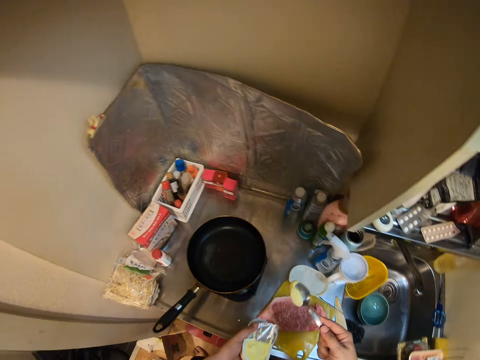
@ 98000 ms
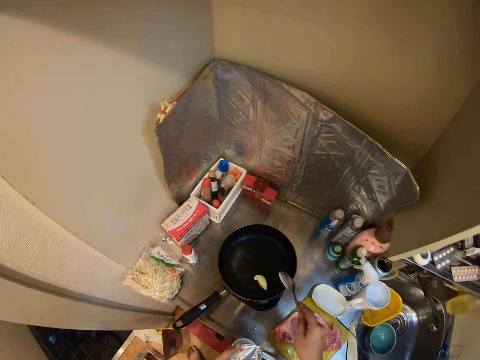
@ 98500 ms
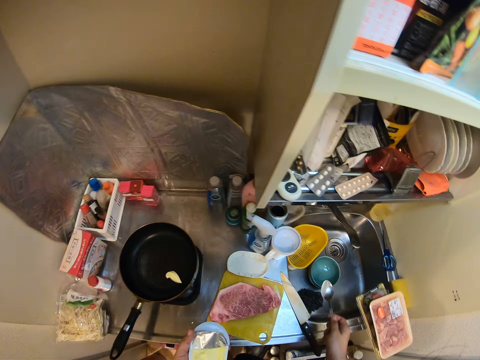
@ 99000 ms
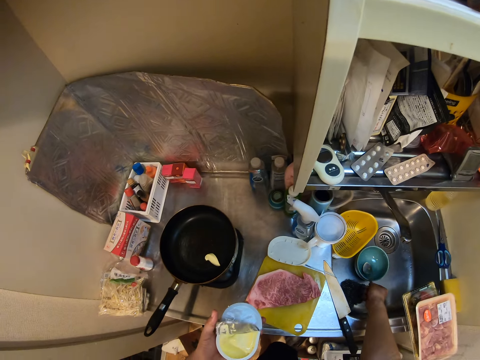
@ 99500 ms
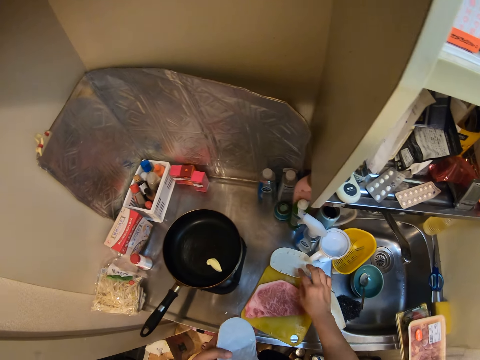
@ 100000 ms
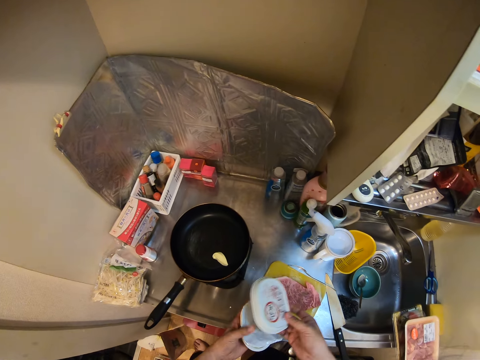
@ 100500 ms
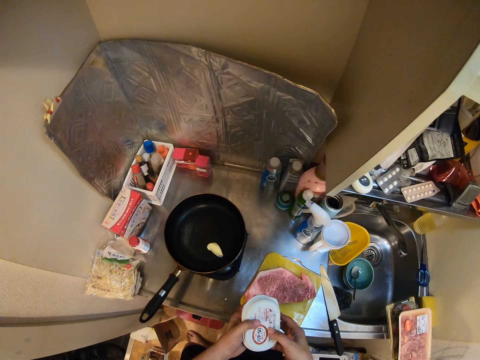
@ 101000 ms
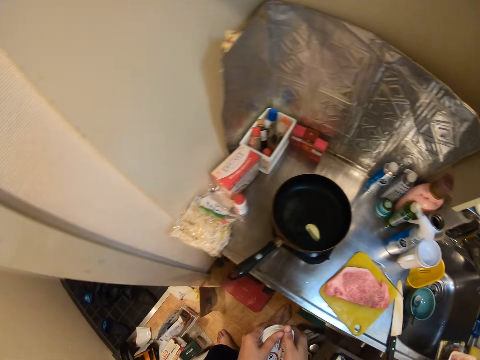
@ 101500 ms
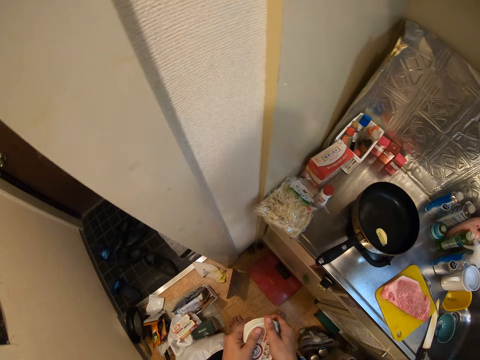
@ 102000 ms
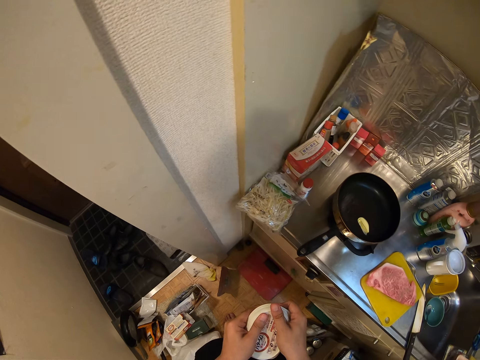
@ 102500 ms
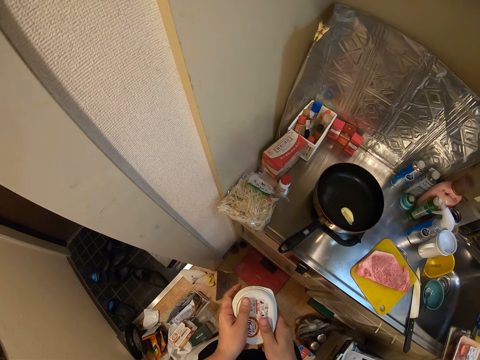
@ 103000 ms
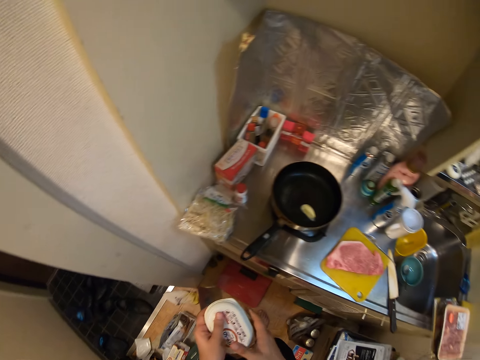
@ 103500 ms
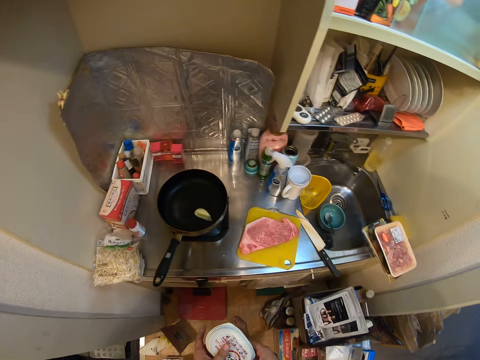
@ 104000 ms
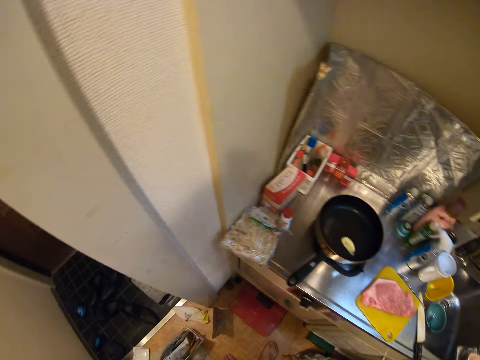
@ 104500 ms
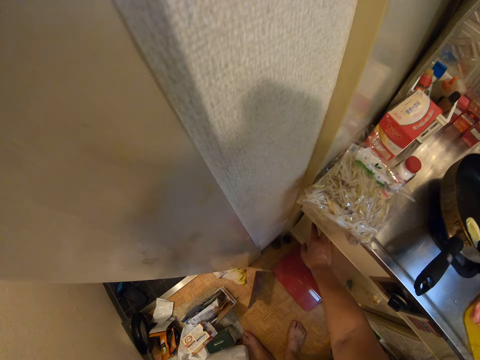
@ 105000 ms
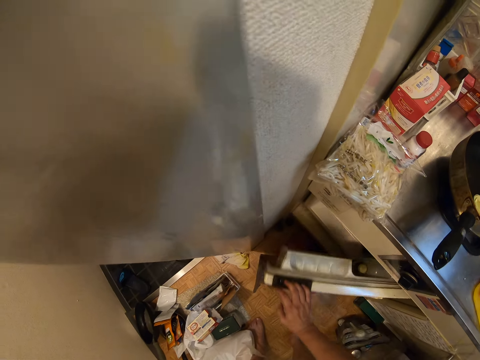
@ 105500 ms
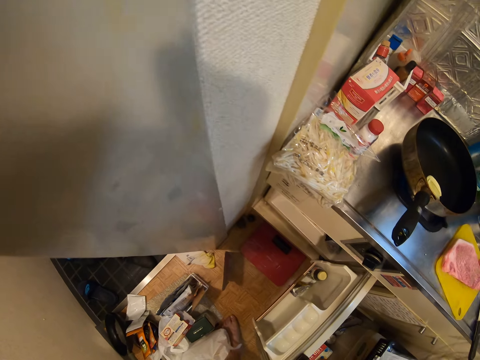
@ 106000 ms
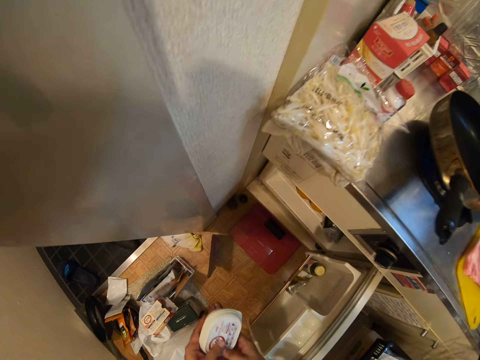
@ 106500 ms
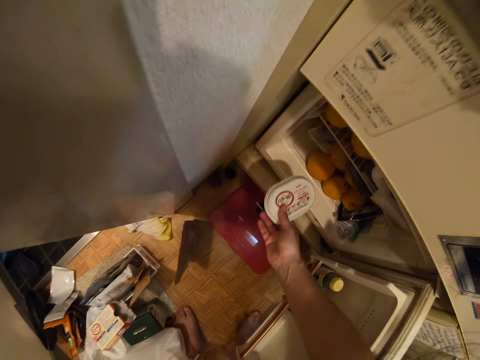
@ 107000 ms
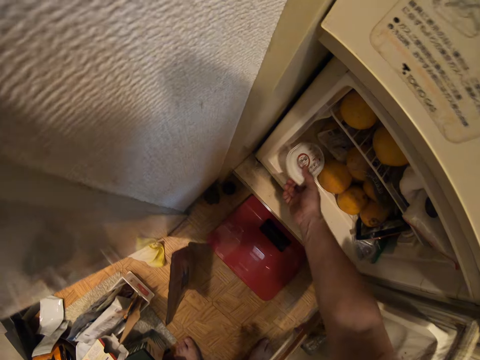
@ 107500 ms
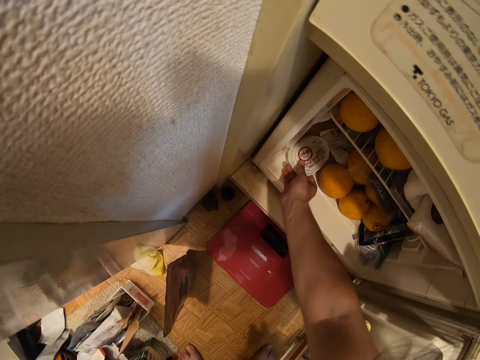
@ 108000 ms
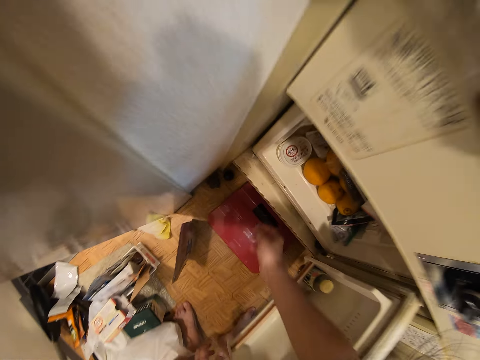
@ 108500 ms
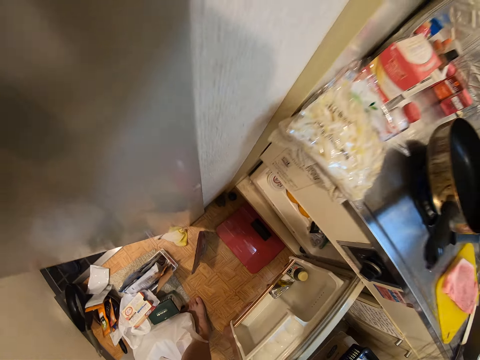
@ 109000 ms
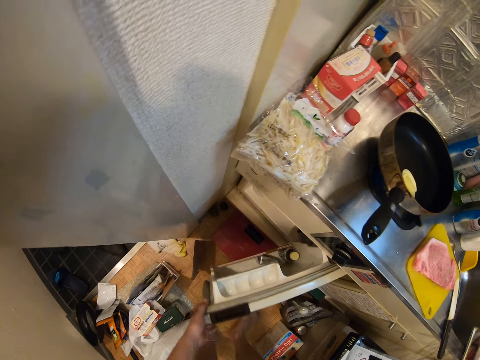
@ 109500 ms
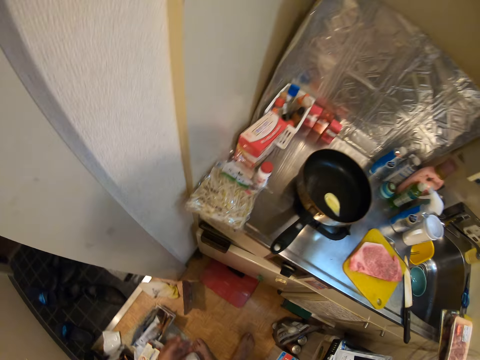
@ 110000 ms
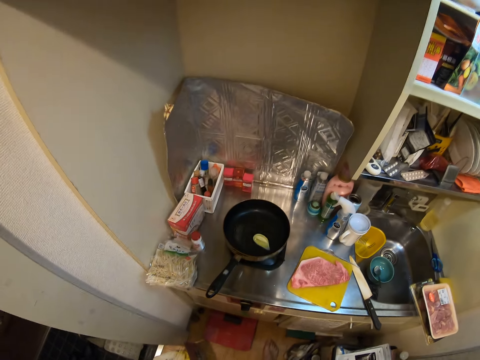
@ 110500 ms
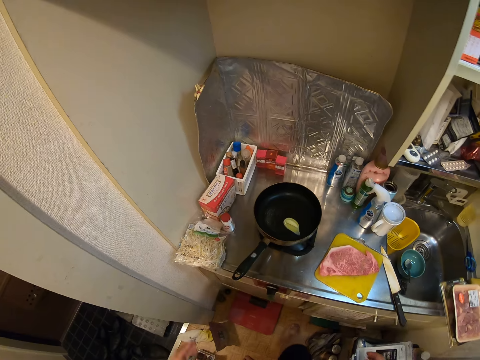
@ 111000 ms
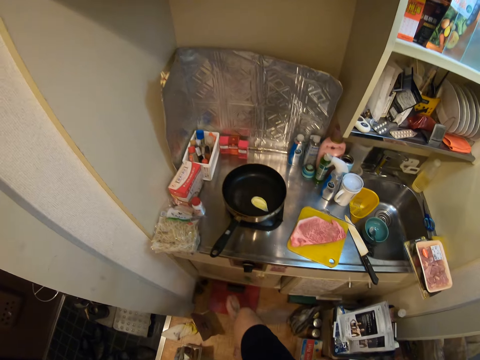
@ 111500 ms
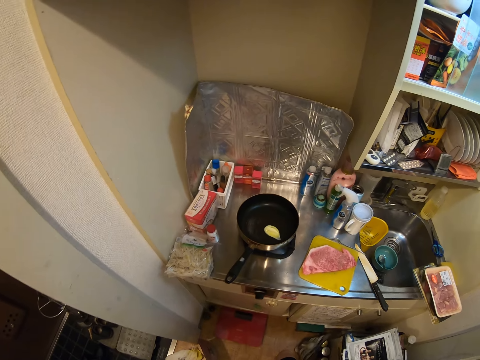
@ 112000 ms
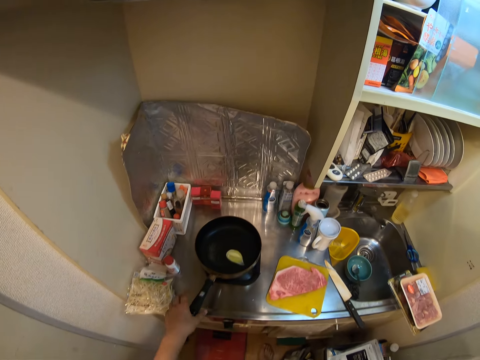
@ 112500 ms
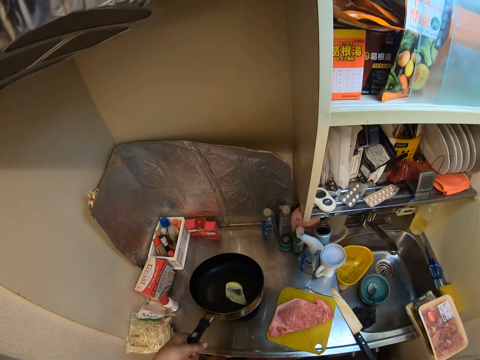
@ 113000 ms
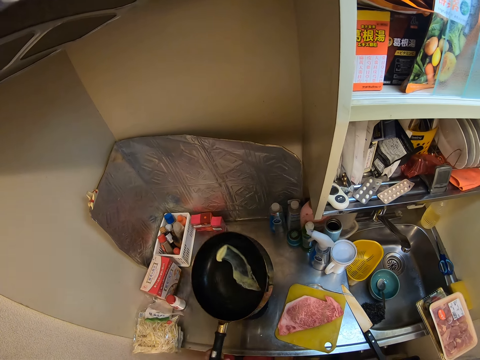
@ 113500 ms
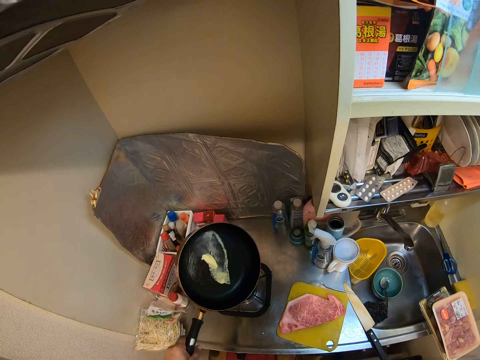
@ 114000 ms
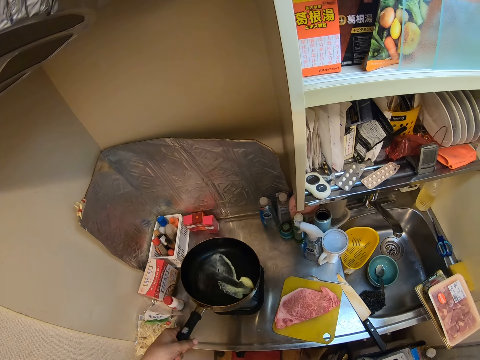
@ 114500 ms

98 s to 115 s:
The camera wearer scoops some oil. They put the butter in the pan or frying pot on the cooker. They put the spoon in the bowl inside the sink. They pick the container lid from the kitchen sink, close the container seal, and close the container with its lid. They open the fridge door, put the butter container in the fridge, and close the fridge door. They turn on the gas cooker. They spread the butter in the pan, pick the pan from the cooker, and swing the pot side by side.

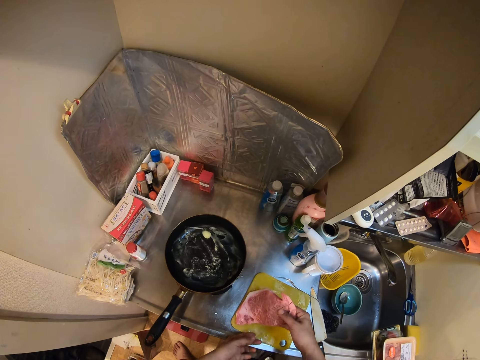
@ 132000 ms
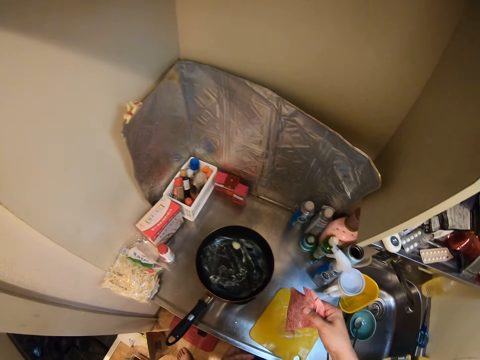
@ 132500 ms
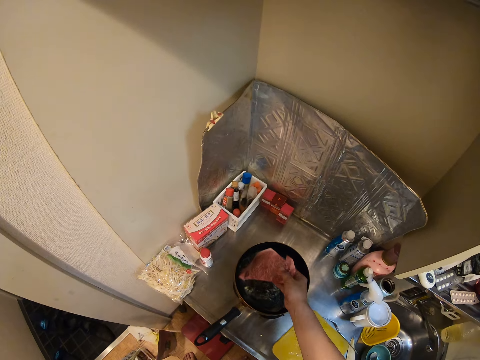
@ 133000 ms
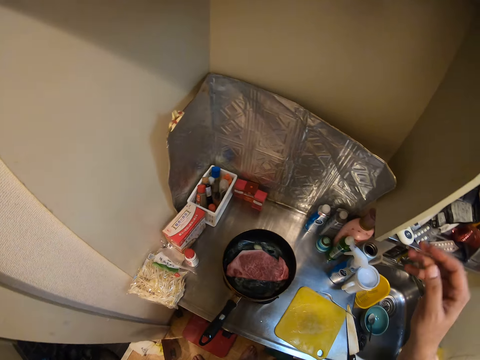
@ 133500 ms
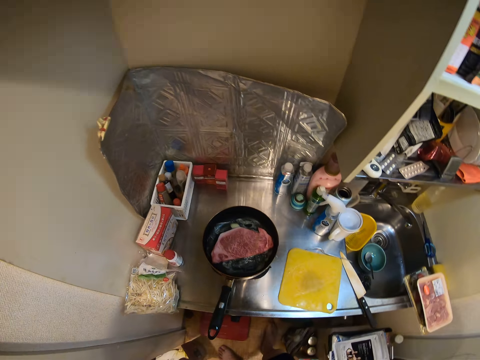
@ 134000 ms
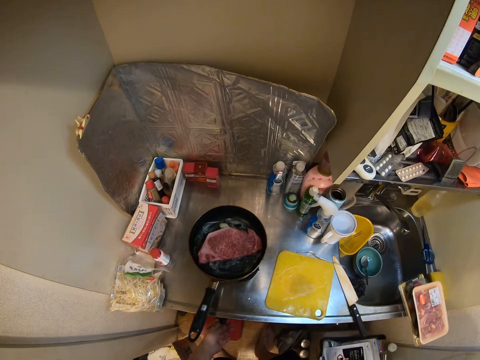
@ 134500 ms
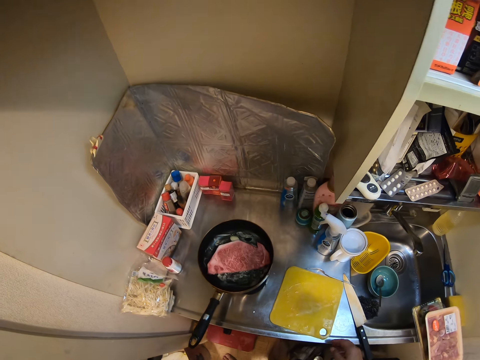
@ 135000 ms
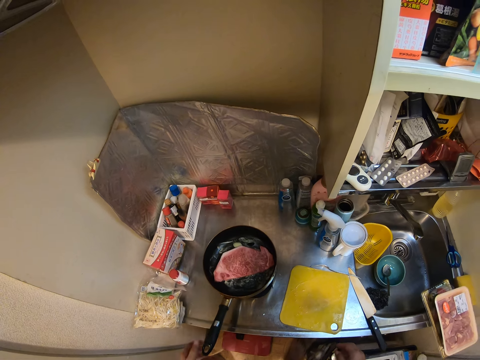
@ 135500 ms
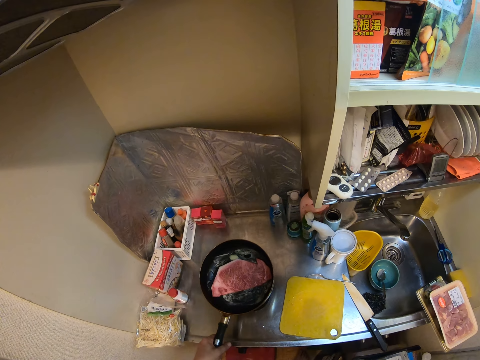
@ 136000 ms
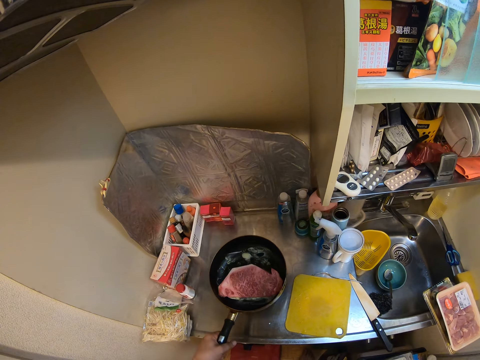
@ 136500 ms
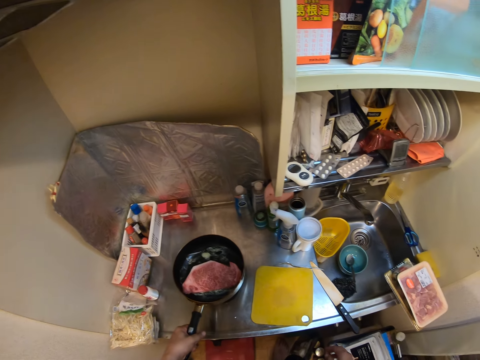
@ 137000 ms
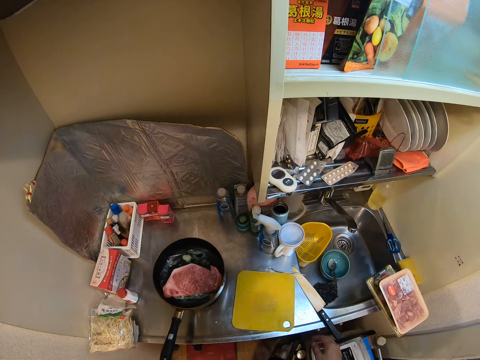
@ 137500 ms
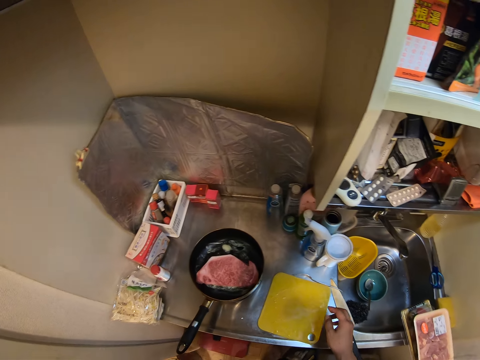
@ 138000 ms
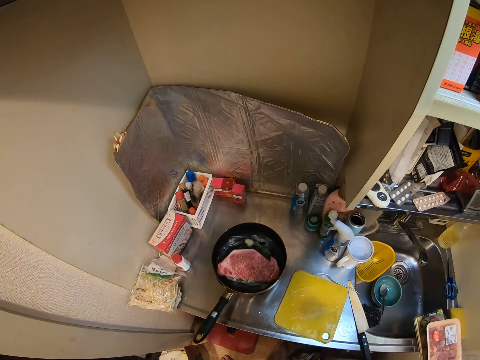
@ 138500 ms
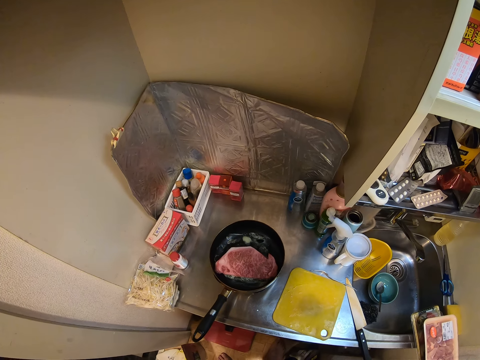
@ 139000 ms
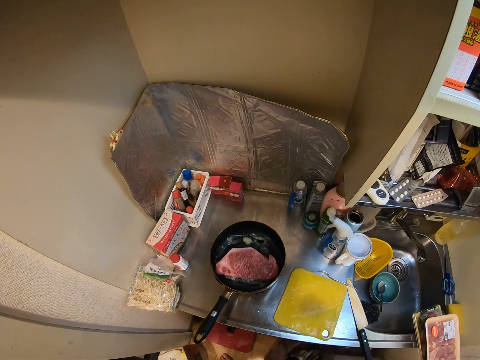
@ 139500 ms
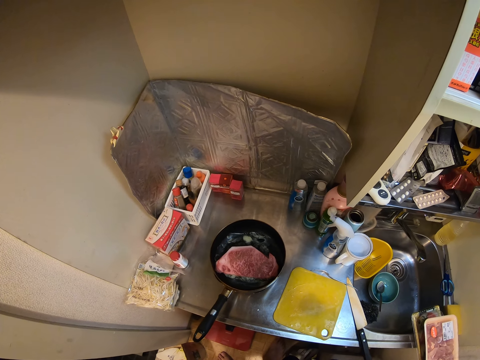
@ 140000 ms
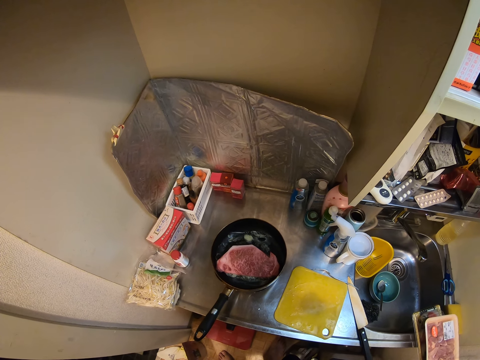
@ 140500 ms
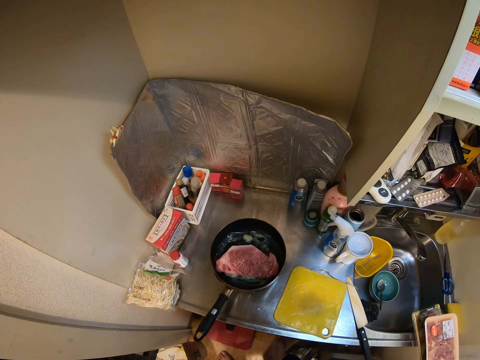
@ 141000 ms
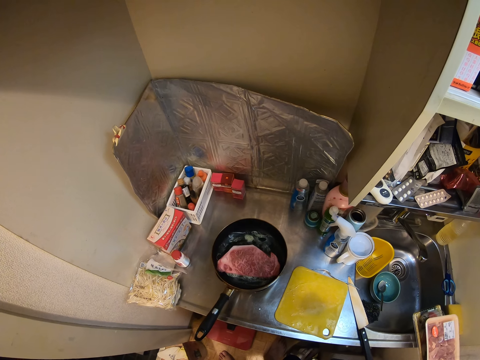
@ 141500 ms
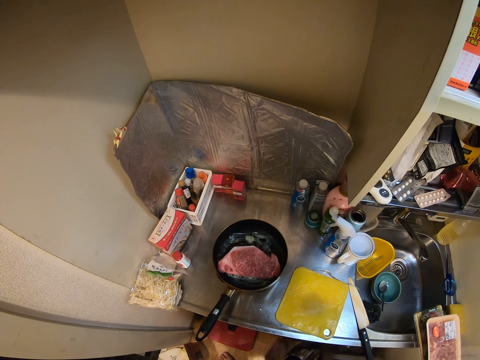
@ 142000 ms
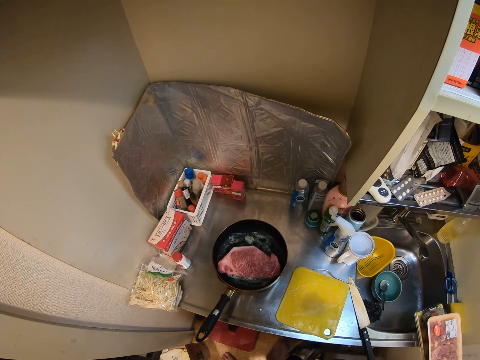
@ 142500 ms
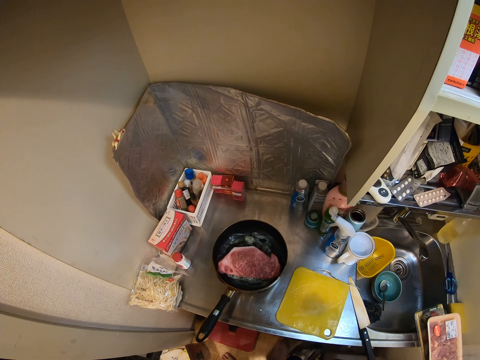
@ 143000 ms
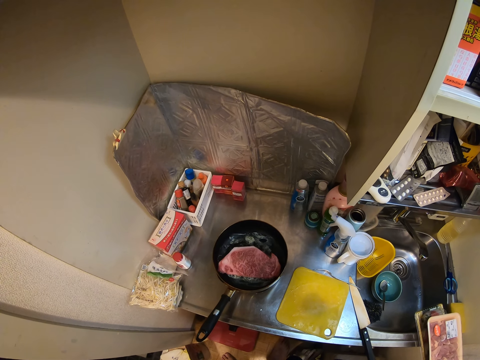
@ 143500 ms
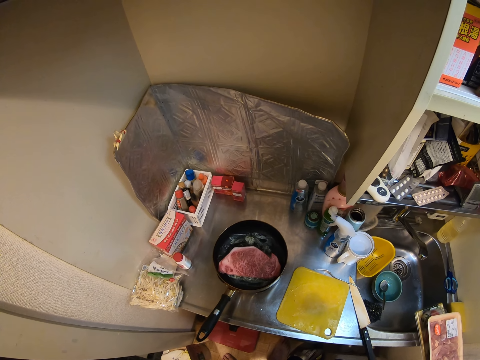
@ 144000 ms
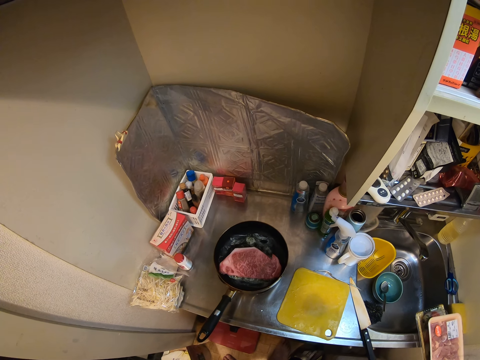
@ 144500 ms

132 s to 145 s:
The camera wearer picks the meat. They put the meat in the pan, pick the pan from the cooker, and put the pan on the gas cooker.
